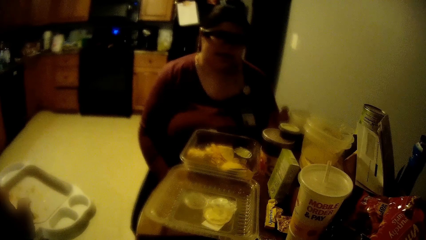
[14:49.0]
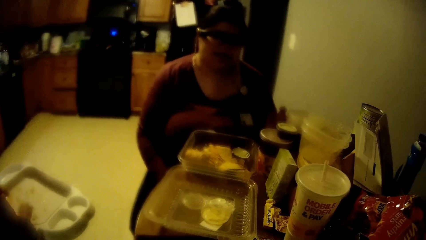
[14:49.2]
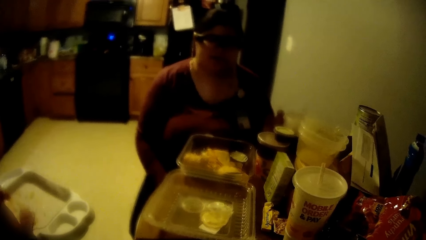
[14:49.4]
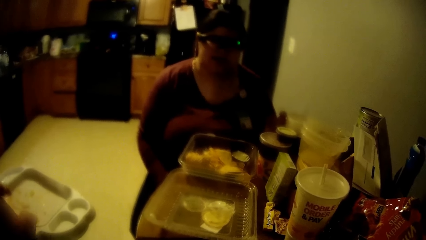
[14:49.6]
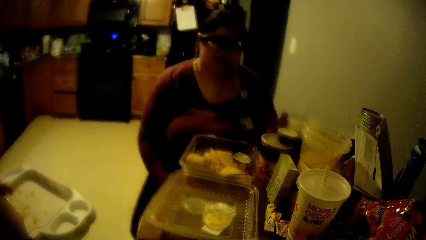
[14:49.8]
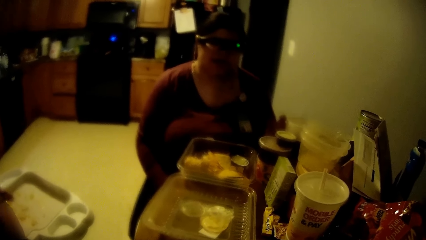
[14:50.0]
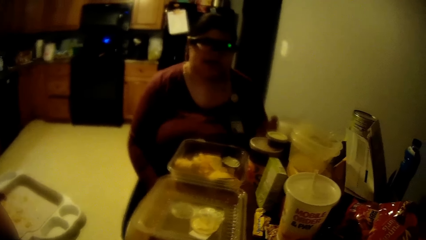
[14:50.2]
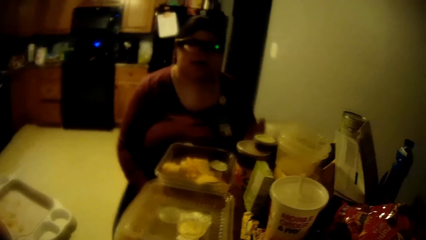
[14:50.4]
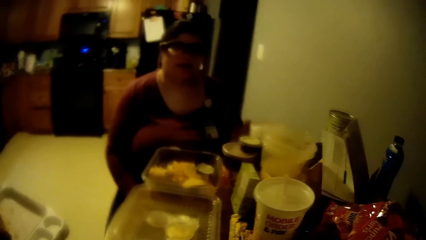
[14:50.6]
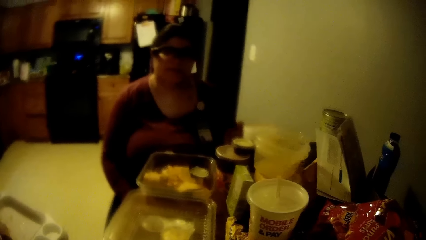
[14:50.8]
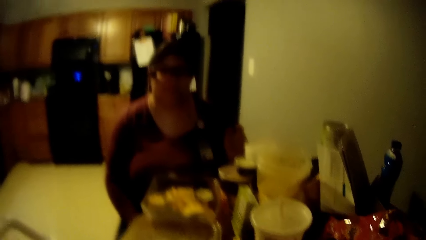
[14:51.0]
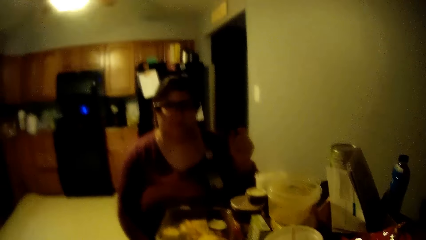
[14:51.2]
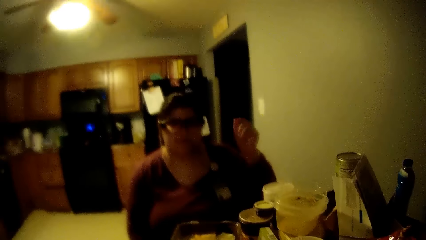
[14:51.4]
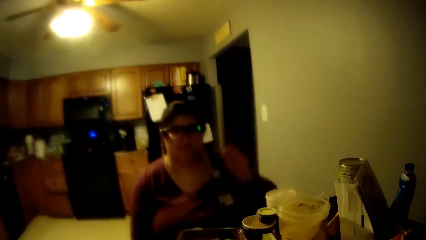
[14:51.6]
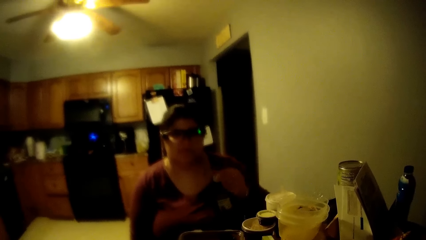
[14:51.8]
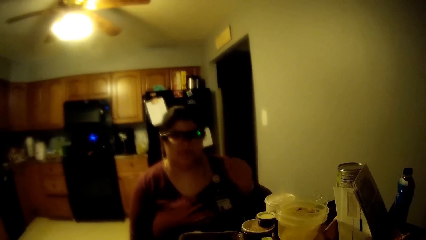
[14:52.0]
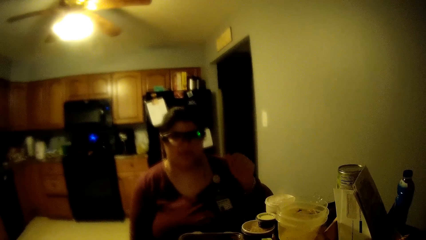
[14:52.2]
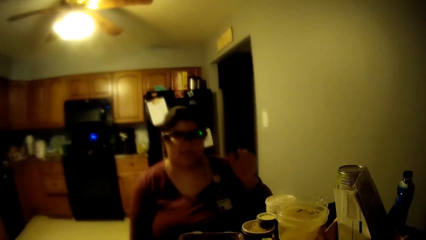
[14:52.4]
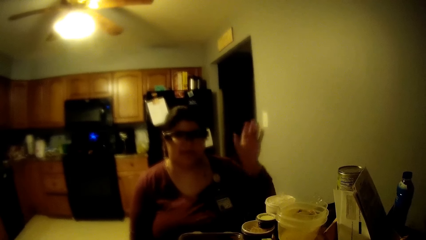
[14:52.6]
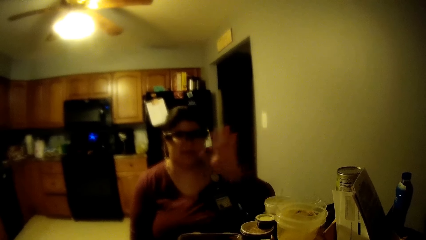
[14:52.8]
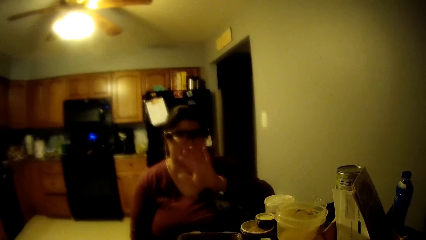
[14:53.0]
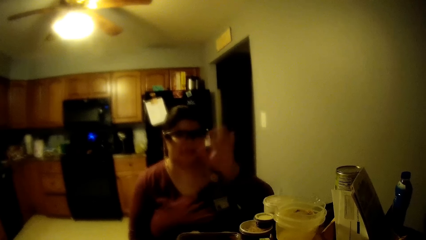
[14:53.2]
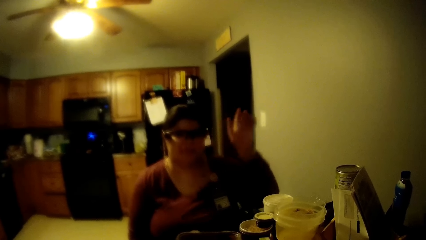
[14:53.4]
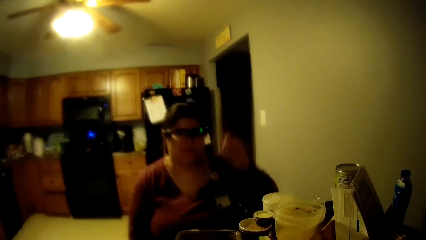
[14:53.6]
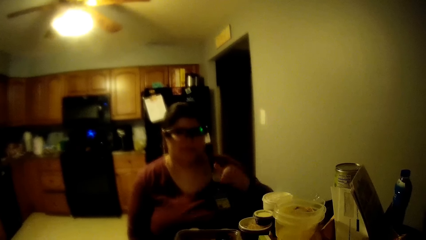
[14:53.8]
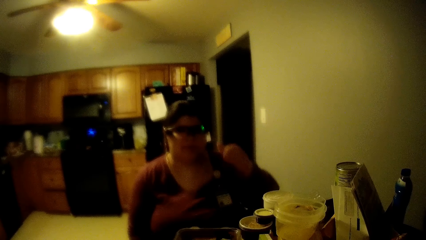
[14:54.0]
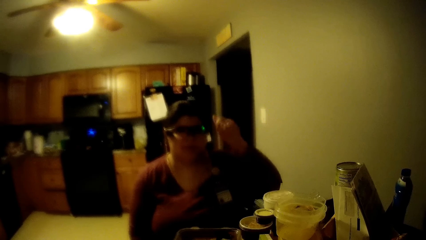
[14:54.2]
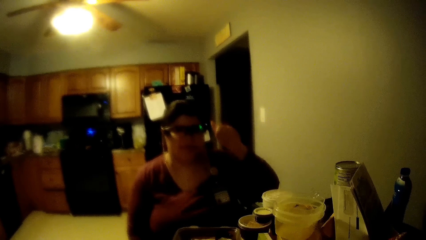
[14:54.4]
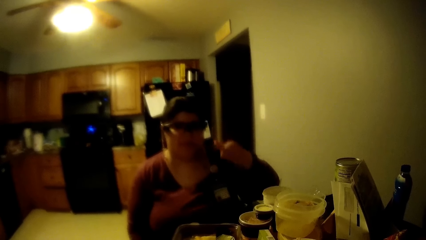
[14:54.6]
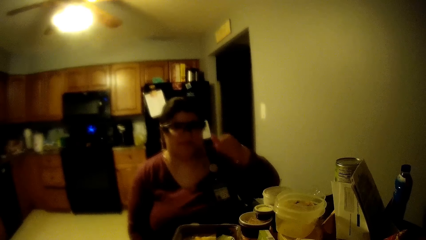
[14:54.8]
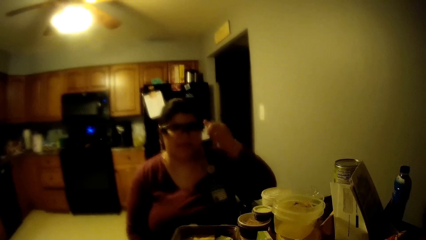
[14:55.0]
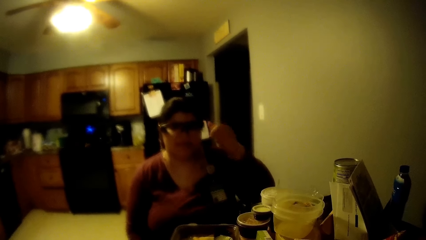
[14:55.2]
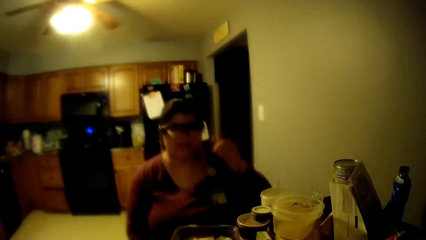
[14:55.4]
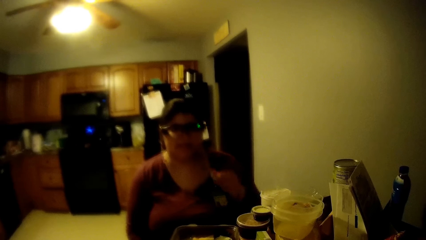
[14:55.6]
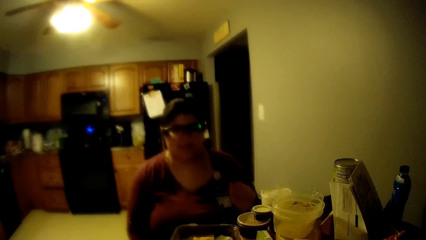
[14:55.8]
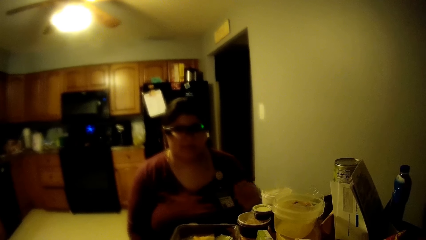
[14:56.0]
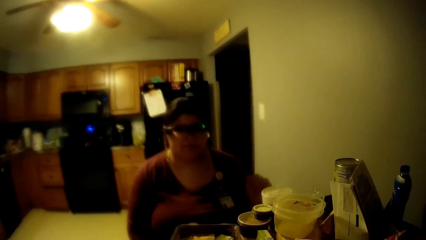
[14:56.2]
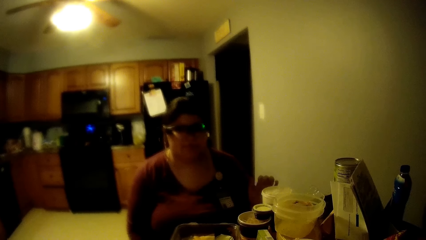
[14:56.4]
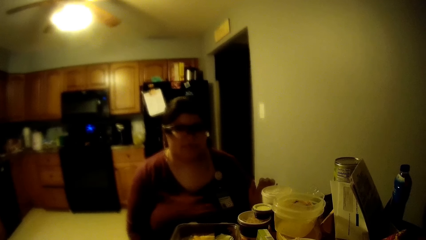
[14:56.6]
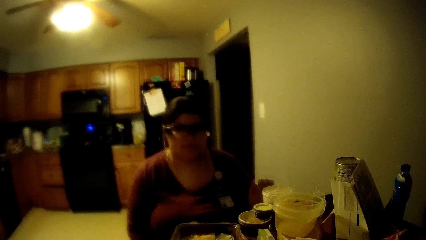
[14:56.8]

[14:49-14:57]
A person moves the hand.

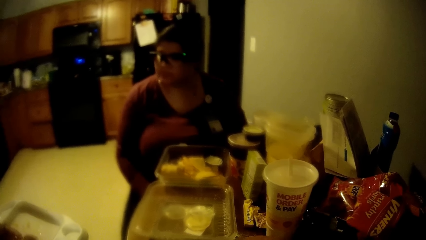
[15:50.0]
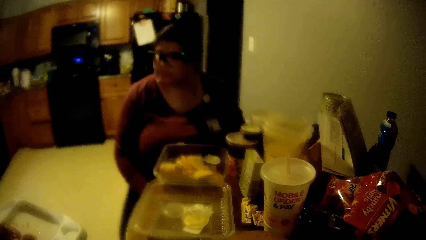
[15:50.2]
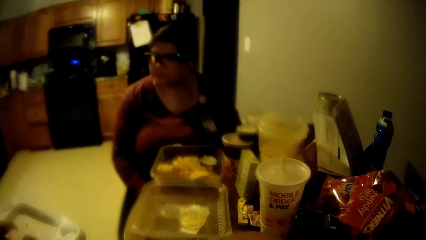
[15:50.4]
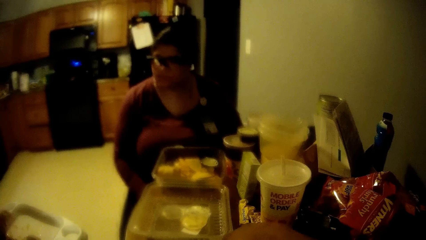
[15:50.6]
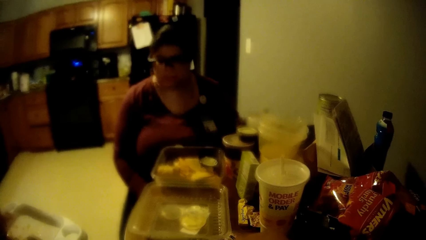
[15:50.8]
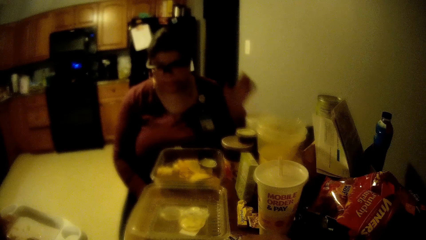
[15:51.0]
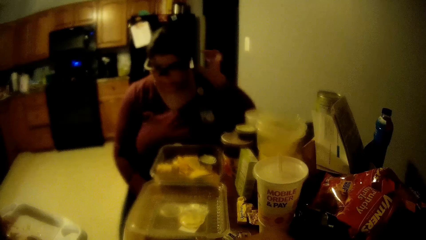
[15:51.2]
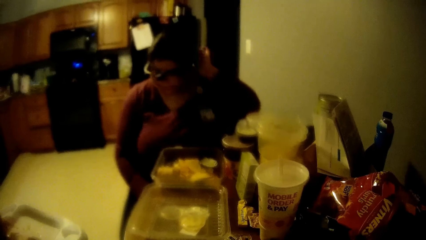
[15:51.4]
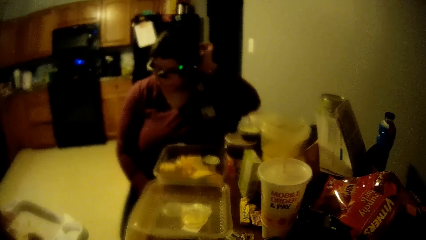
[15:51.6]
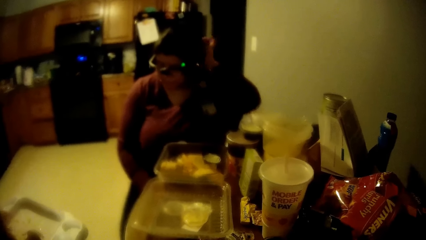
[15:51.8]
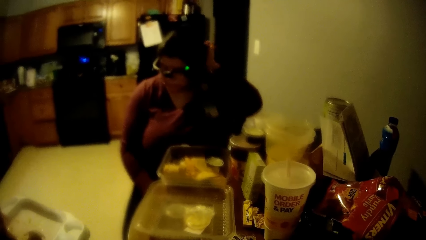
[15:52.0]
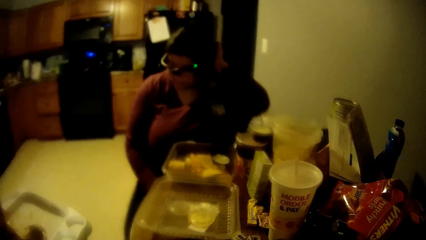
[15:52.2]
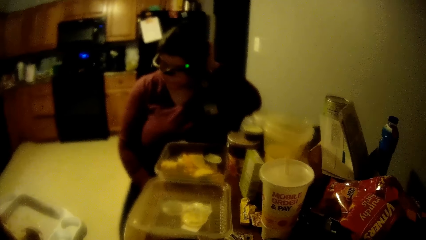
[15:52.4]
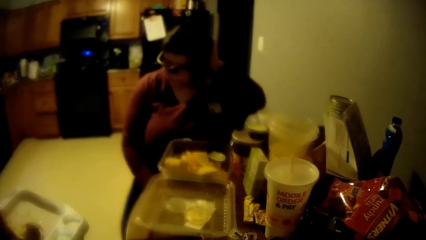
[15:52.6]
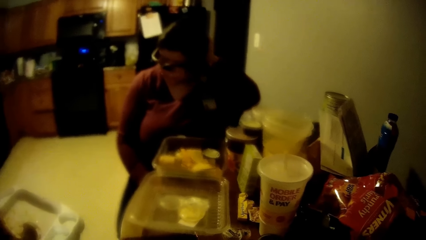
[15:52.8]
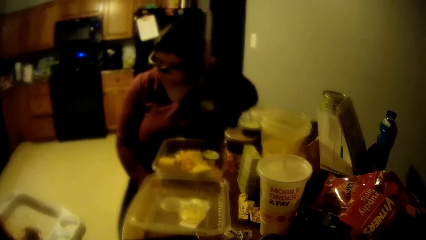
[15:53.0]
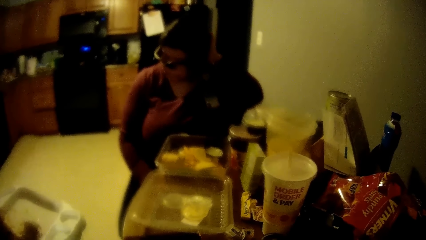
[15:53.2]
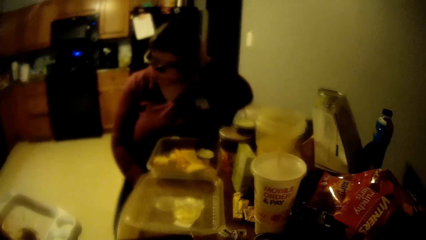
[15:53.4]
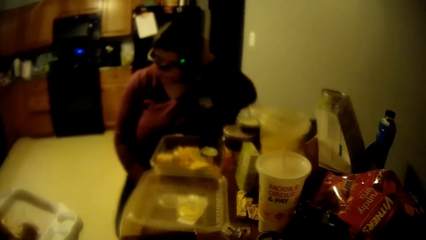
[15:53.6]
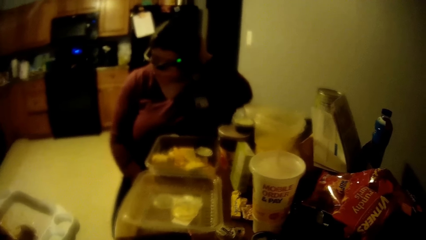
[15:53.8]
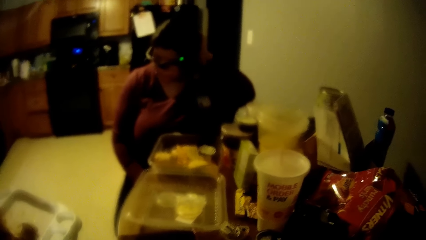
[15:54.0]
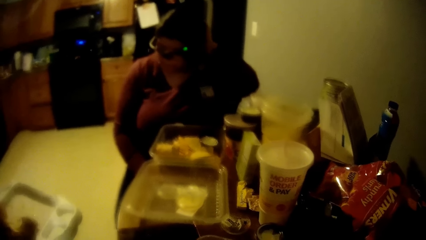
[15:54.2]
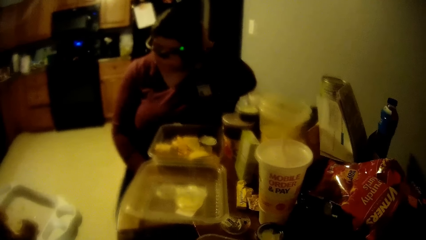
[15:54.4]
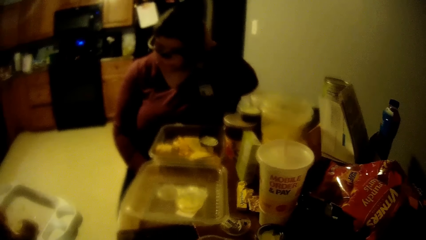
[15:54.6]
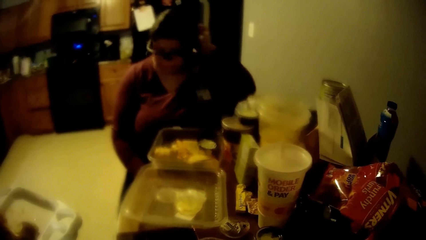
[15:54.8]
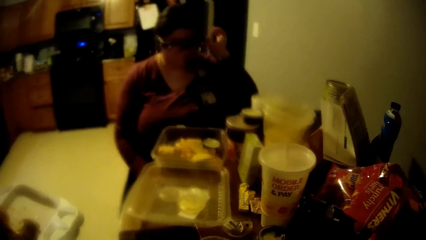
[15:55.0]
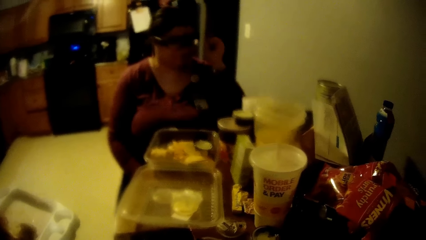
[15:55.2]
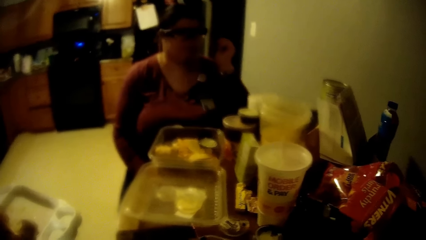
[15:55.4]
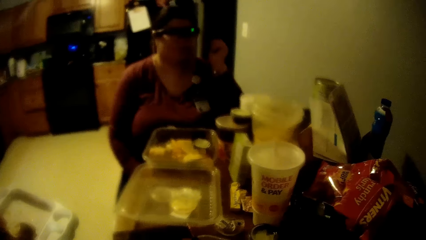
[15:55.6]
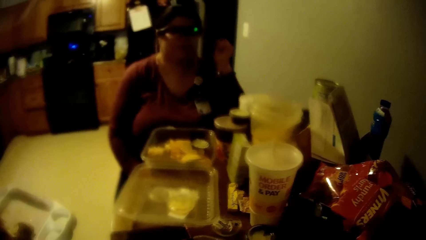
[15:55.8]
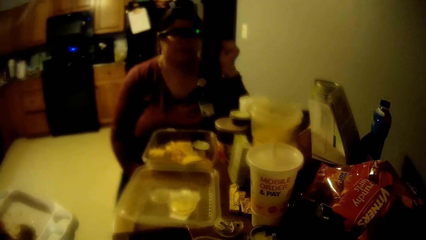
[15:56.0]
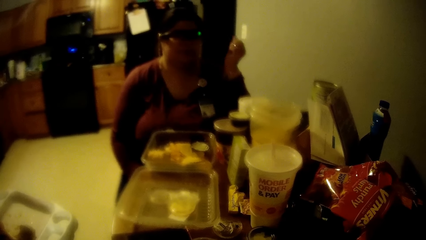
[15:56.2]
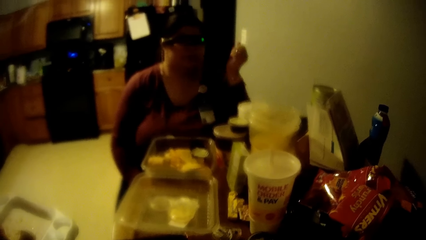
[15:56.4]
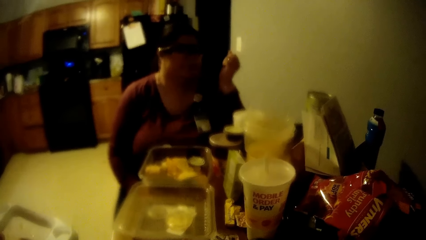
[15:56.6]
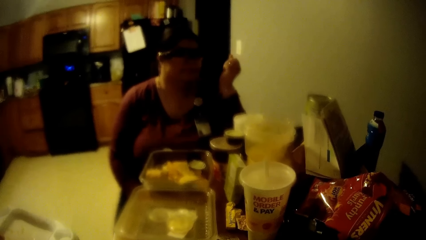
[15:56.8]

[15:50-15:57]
A person scratches her head with her hand.
